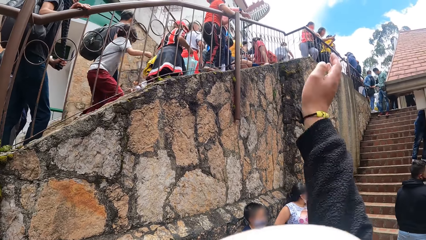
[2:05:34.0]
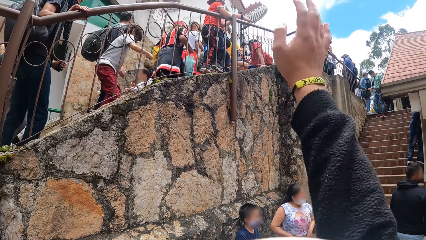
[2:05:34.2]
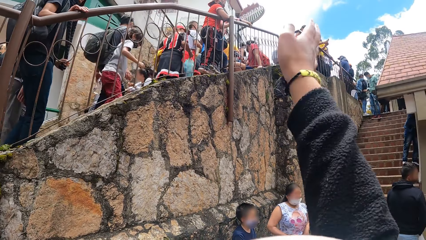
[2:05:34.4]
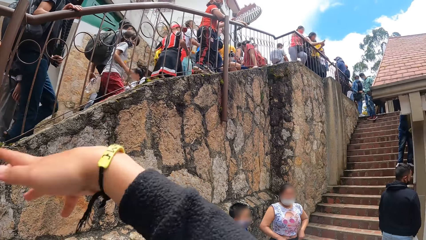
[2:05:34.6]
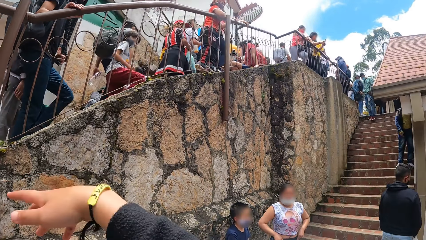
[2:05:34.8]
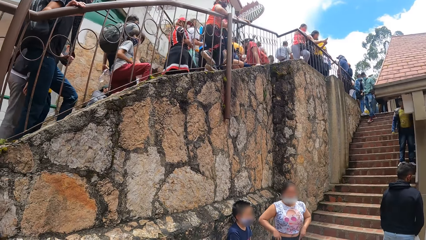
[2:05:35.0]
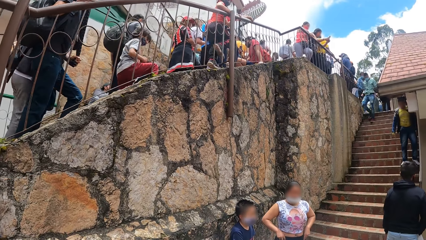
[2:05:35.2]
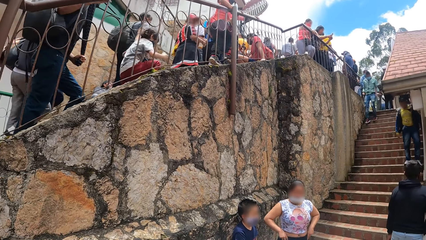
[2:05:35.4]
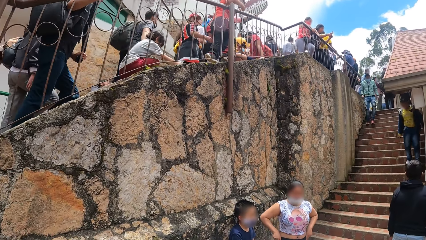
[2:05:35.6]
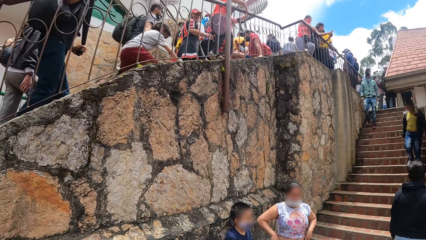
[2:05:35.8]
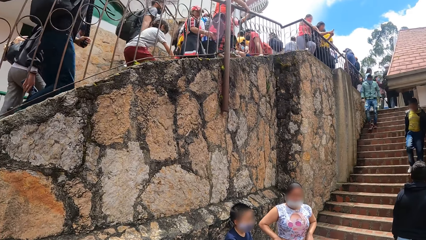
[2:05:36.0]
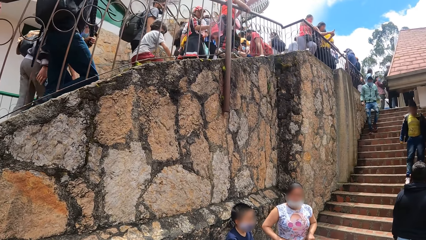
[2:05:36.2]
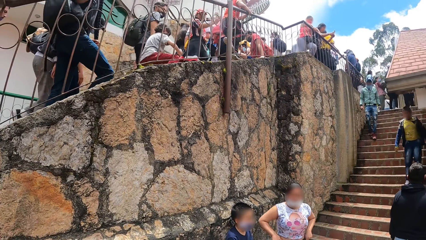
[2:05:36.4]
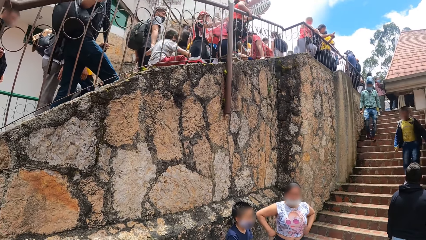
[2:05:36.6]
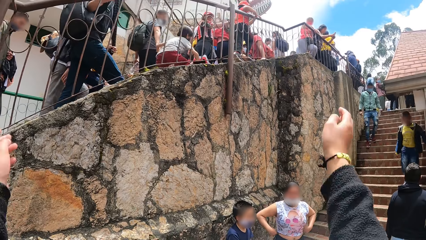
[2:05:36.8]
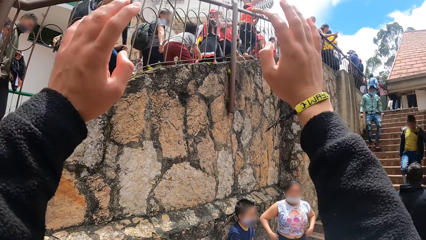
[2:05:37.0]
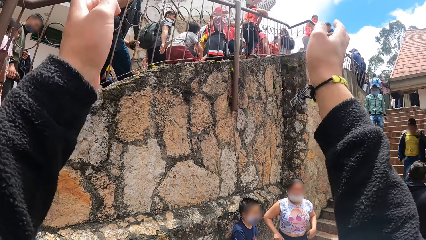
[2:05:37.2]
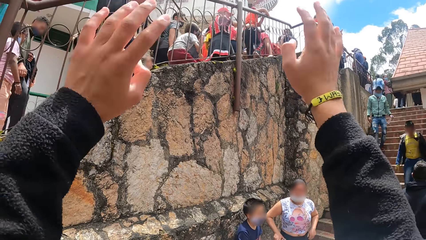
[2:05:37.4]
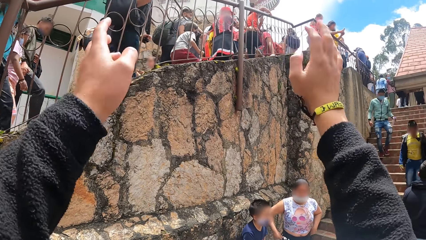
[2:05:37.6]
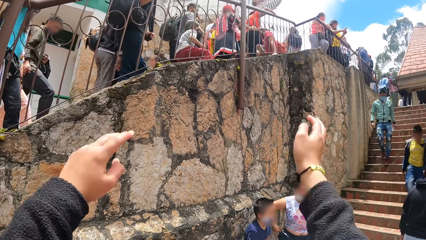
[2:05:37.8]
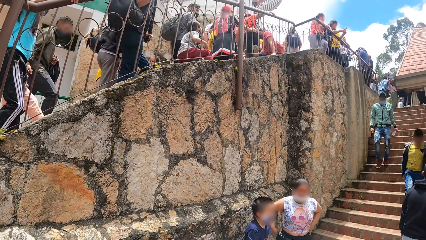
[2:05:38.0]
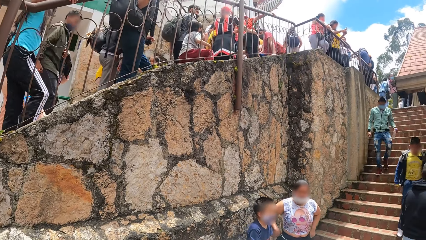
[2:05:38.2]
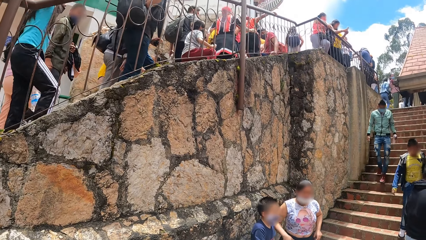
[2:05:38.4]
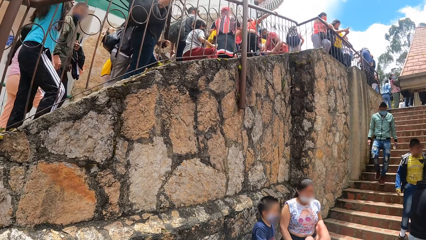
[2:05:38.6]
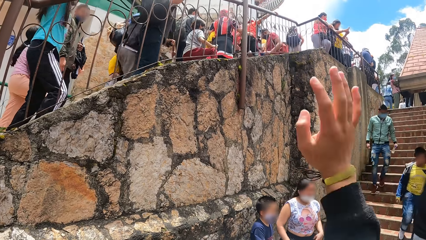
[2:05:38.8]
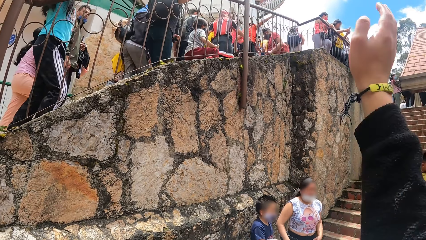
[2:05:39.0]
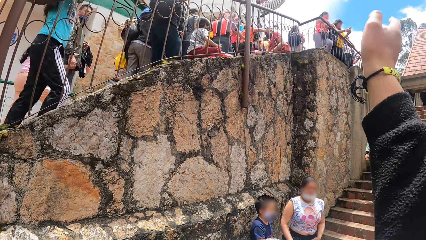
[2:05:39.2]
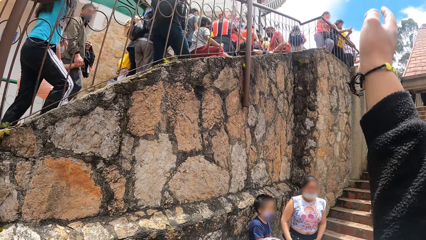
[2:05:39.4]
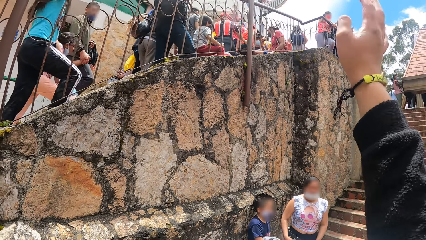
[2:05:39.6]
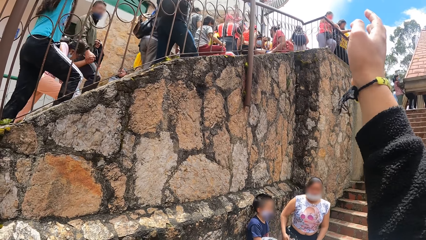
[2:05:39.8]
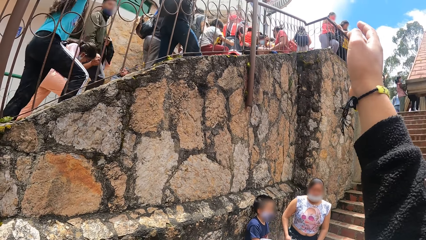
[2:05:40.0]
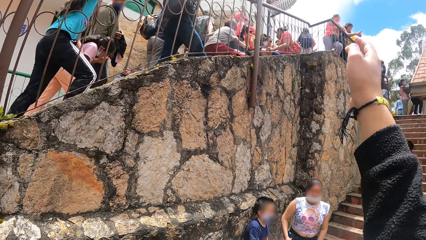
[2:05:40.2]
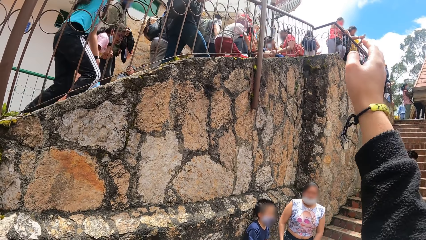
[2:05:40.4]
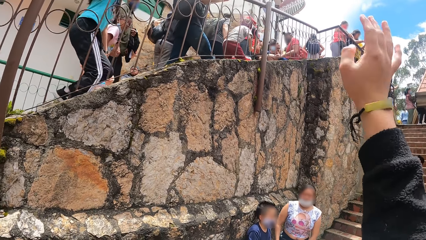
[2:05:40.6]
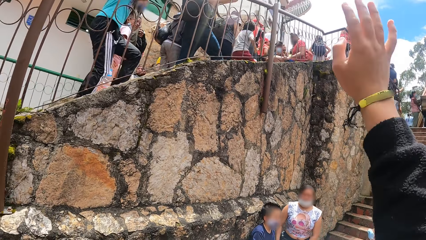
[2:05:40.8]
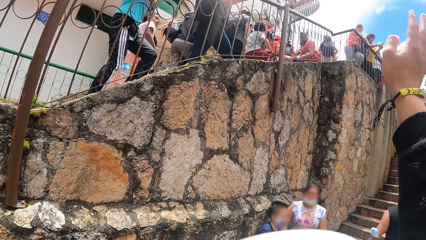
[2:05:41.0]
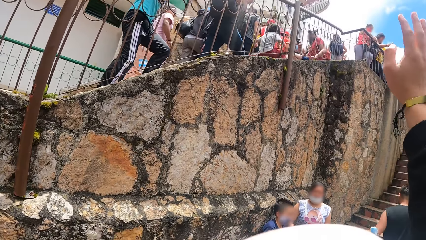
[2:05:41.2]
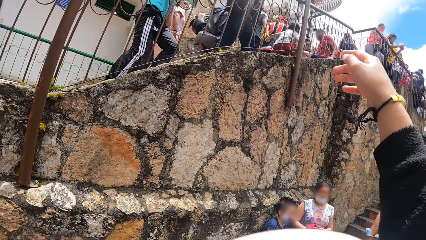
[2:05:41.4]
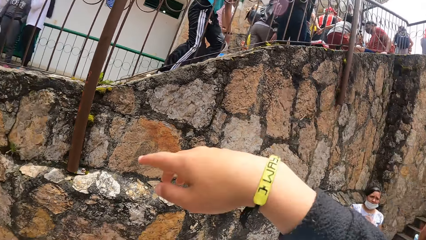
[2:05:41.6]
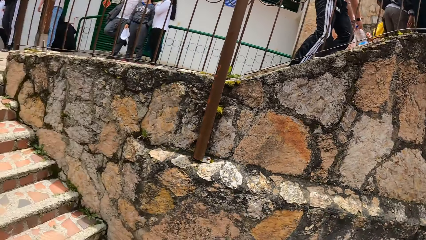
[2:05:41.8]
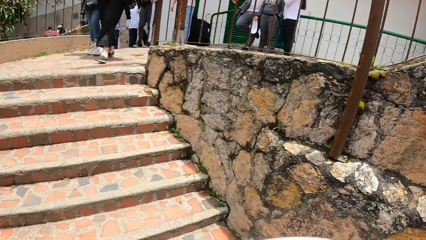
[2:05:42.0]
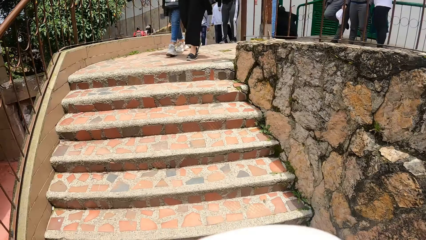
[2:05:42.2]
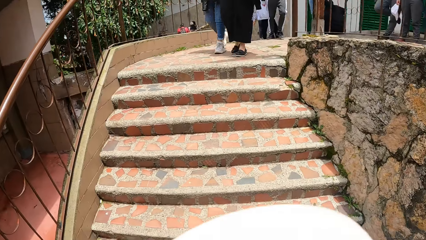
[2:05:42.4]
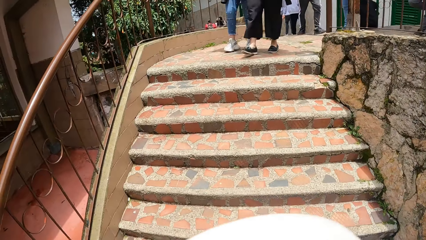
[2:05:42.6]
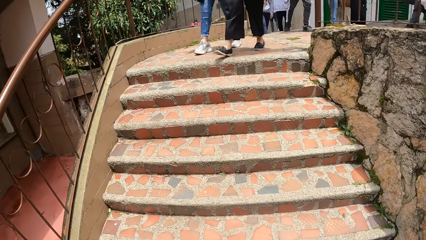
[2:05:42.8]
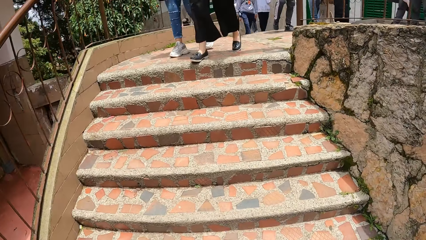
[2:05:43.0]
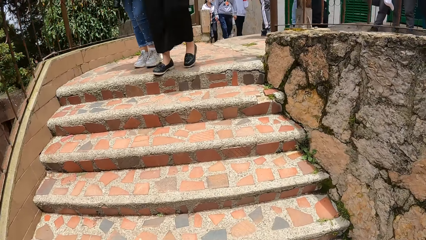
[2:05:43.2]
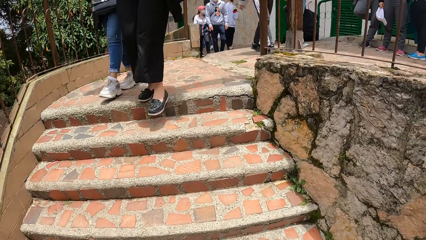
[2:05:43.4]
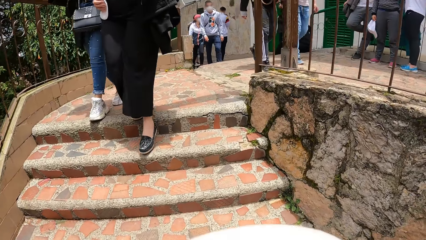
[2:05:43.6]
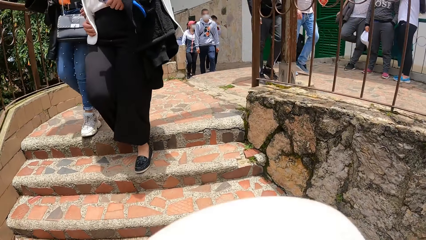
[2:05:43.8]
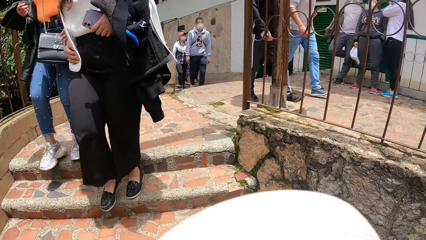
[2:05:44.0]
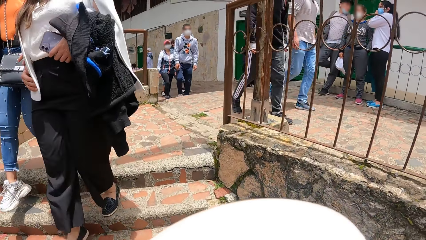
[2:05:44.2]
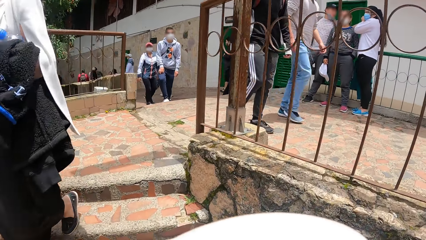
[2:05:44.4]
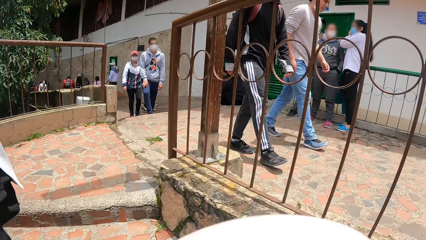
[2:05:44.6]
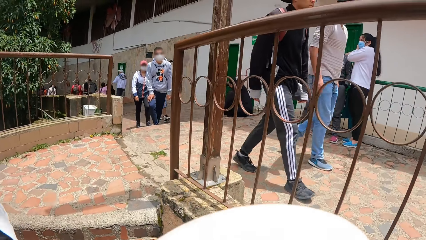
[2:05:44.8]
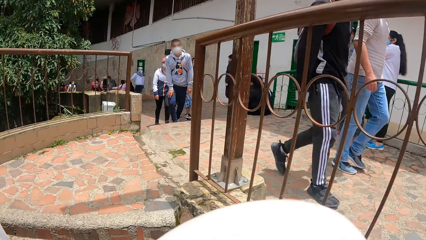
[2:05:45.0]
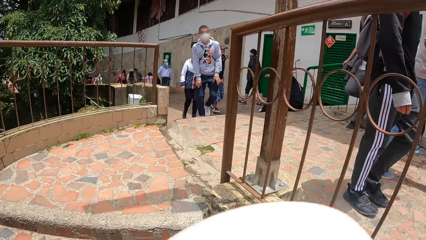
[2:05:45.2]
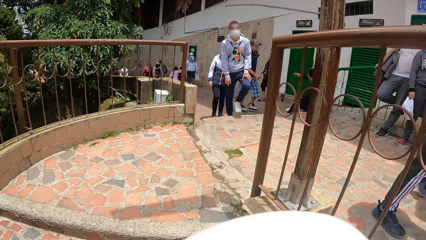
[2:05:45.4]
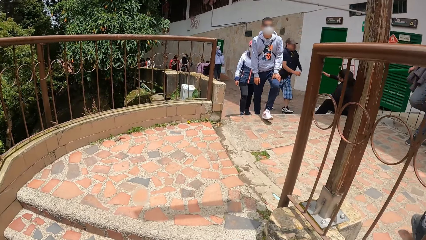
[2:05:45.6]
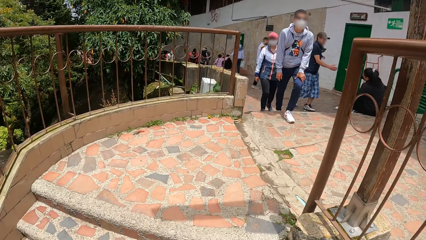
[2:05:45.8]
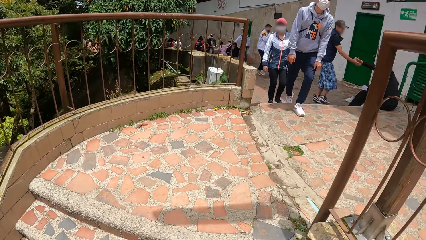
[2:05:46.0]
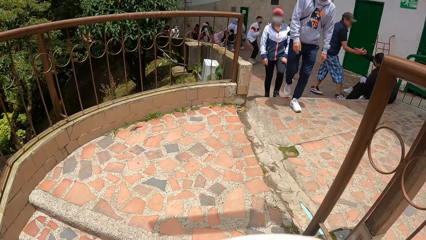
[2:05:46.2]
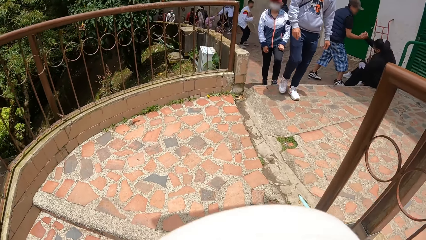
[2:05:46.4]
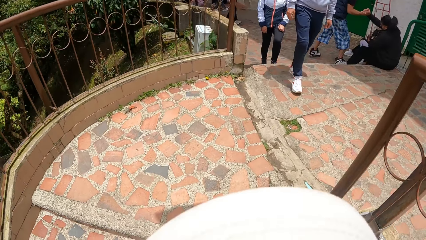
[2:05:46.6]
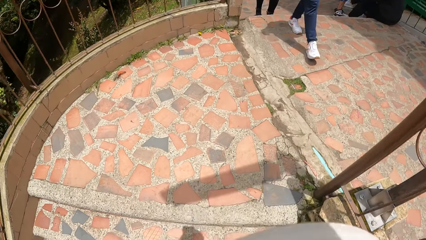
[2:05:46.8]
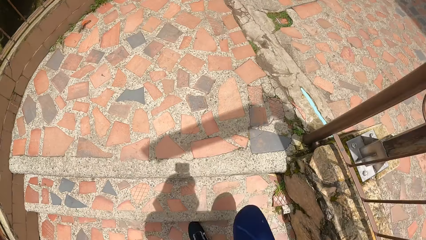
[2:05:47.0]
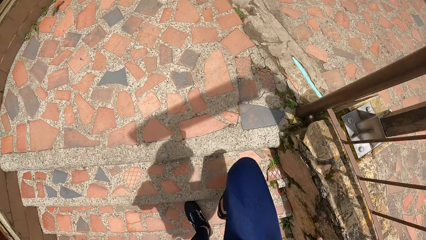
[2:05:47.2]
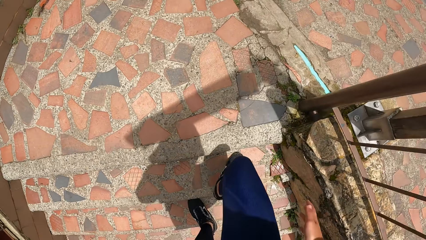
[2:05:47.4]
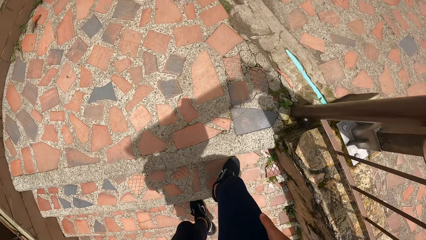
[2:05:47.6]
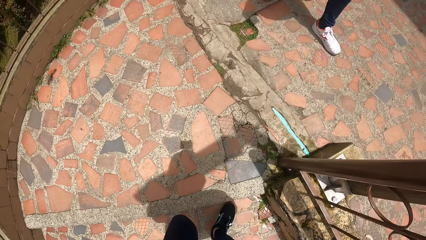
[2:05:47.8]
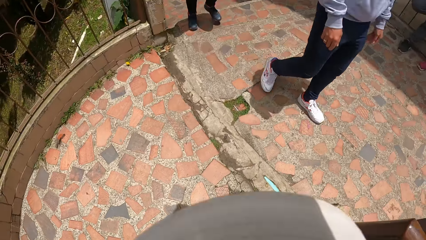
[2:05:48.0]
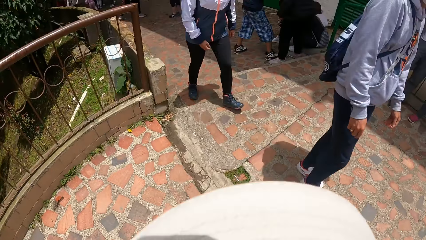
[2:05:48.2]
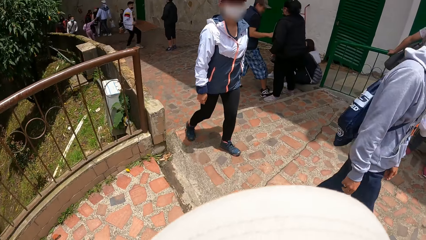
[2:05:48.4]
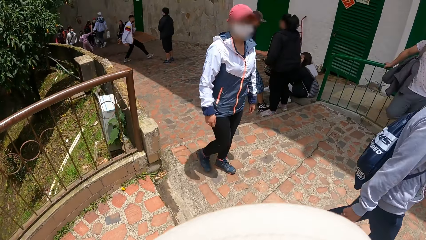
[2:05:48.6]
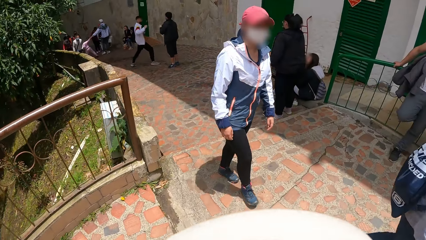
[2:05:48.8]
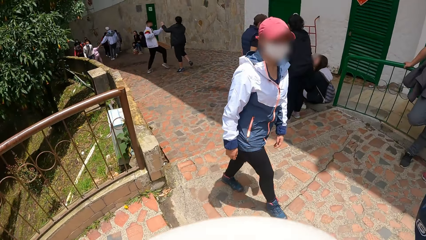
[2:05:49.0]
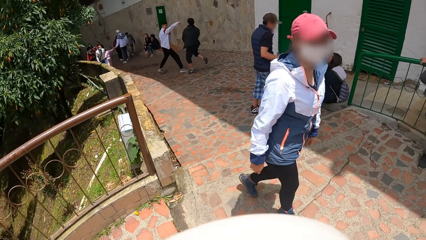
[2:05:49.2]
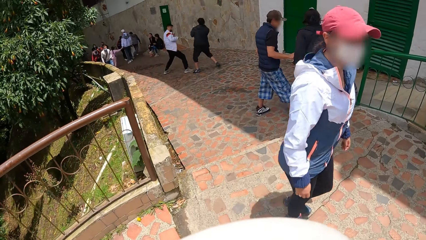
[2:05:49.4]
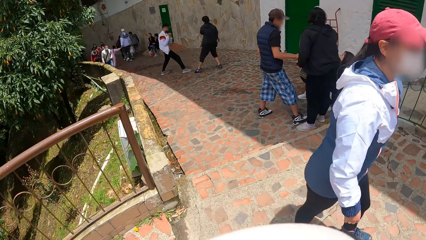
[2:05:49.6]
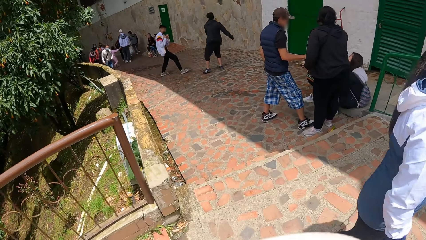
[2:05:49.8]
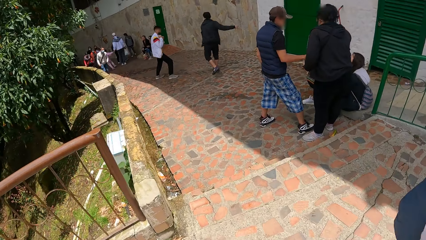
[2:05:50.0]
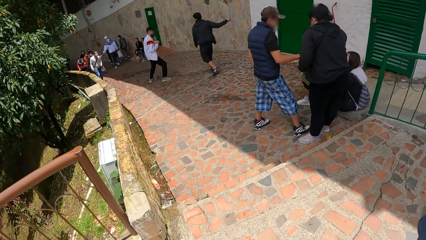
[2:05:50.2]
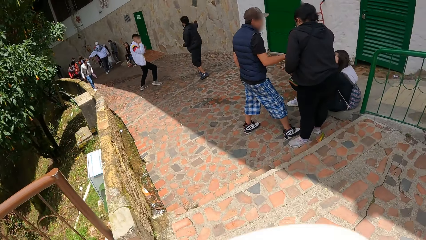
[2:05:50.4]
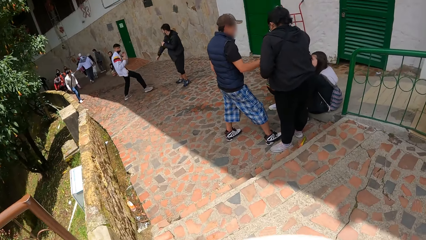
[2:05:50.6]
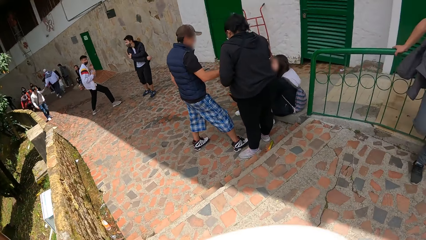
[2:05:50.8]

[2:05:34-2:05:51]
The camera wearer gesticulates with his right hand. He gesticulates with both hands. He gesticulates with his right hand. He climbs the stairs.
